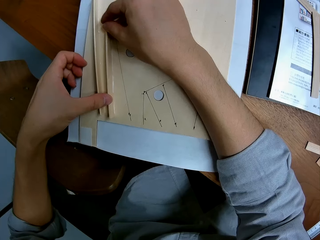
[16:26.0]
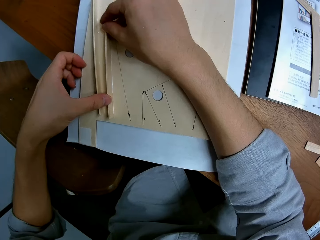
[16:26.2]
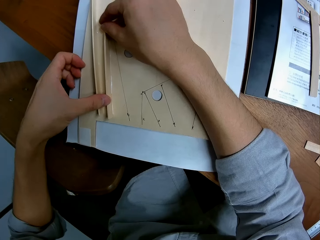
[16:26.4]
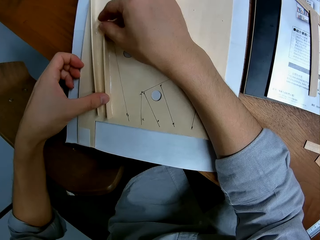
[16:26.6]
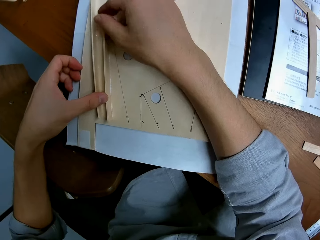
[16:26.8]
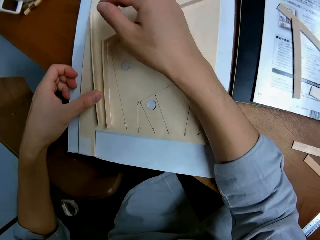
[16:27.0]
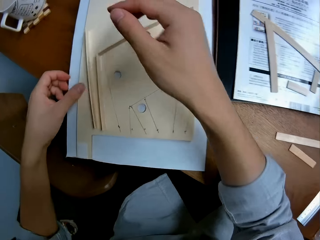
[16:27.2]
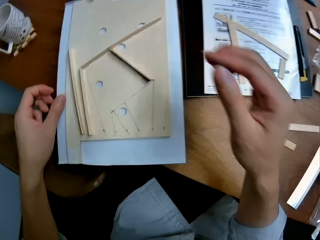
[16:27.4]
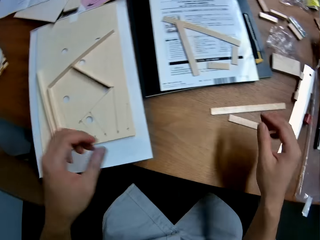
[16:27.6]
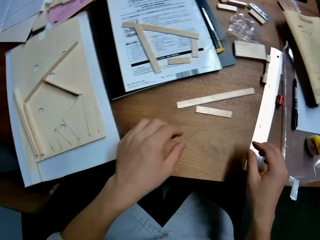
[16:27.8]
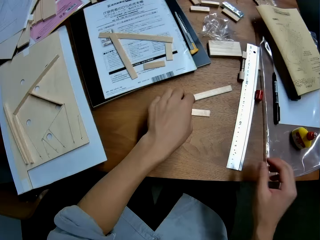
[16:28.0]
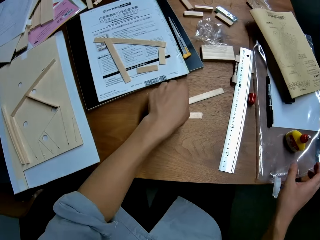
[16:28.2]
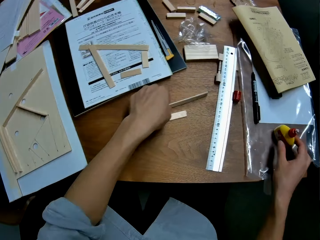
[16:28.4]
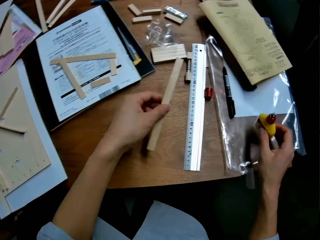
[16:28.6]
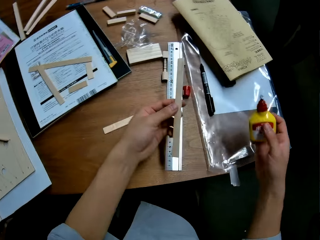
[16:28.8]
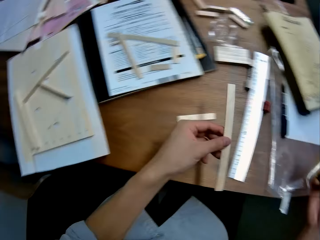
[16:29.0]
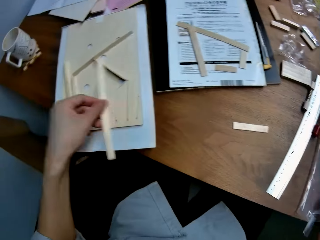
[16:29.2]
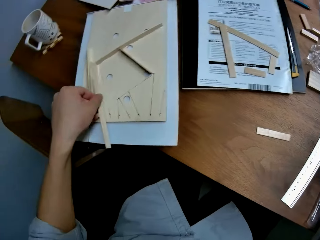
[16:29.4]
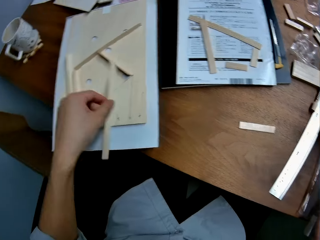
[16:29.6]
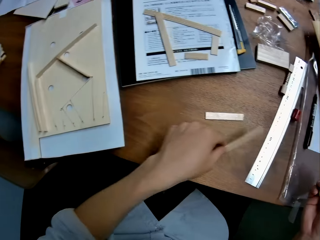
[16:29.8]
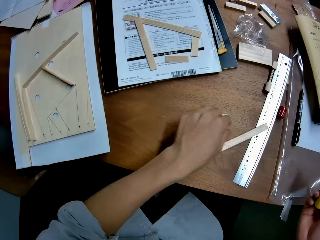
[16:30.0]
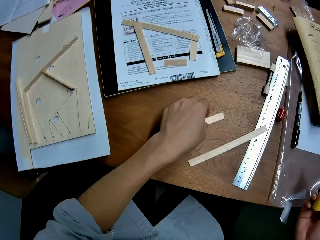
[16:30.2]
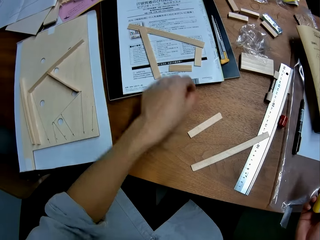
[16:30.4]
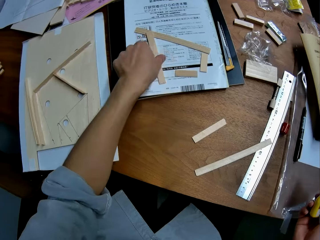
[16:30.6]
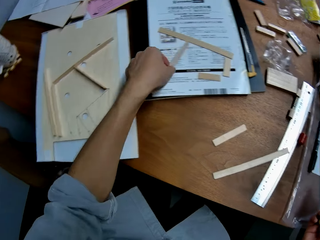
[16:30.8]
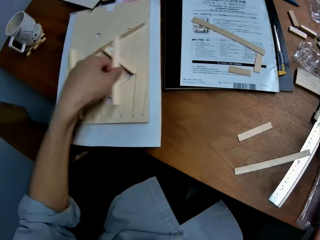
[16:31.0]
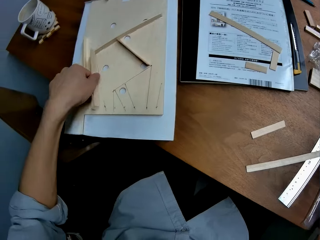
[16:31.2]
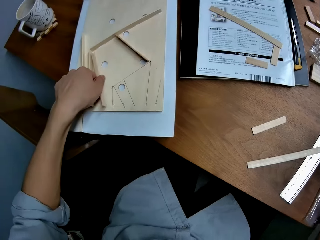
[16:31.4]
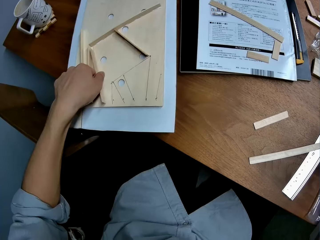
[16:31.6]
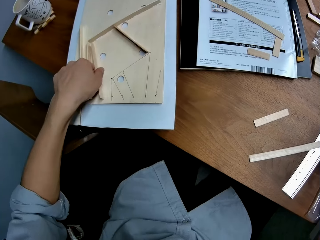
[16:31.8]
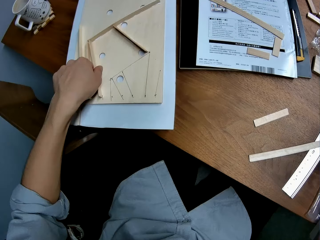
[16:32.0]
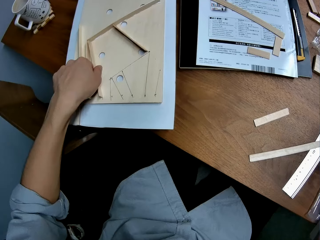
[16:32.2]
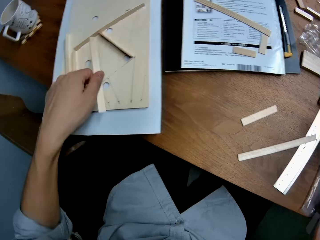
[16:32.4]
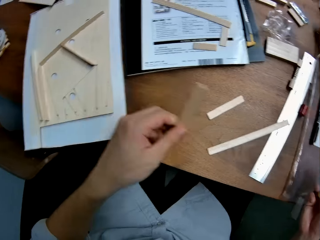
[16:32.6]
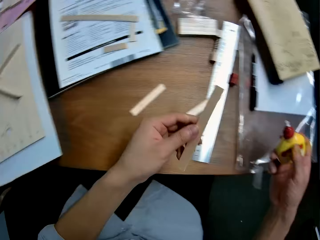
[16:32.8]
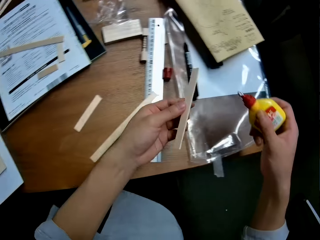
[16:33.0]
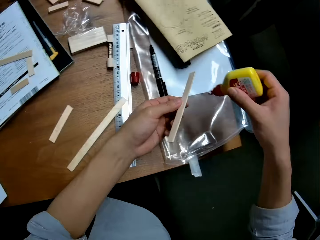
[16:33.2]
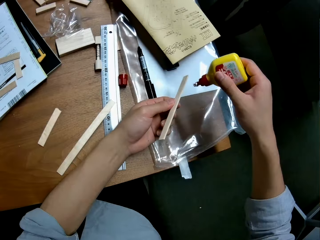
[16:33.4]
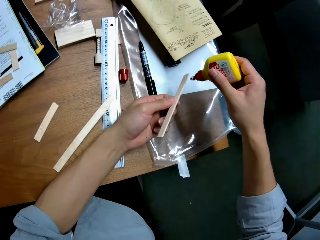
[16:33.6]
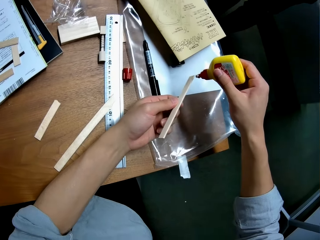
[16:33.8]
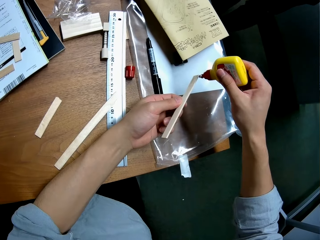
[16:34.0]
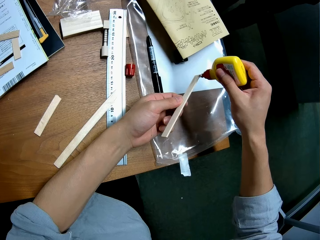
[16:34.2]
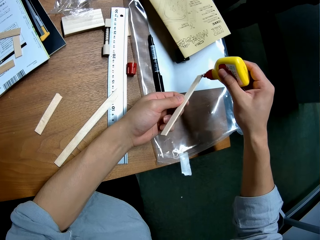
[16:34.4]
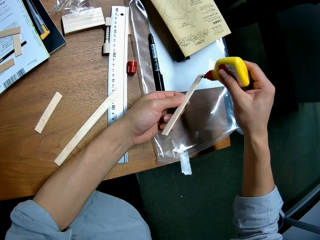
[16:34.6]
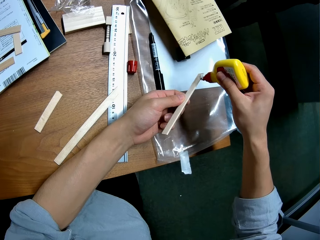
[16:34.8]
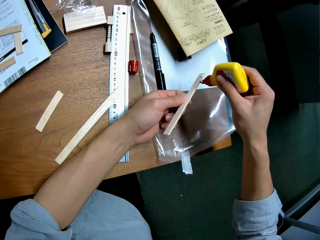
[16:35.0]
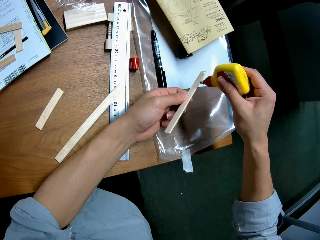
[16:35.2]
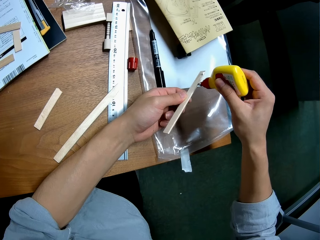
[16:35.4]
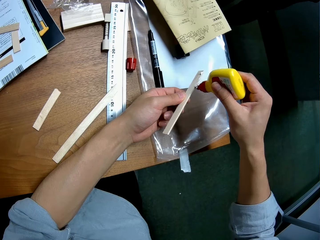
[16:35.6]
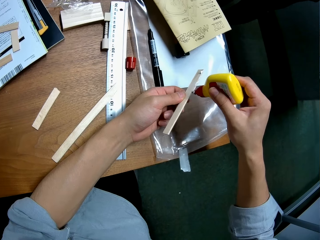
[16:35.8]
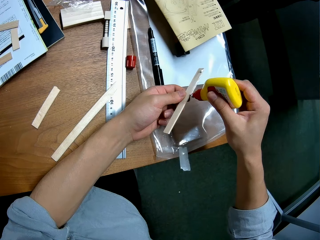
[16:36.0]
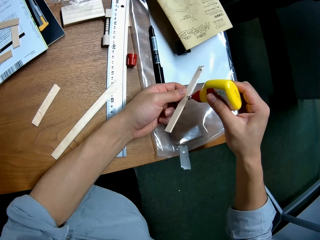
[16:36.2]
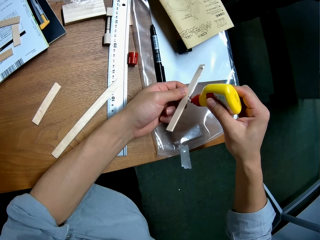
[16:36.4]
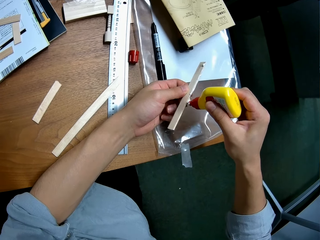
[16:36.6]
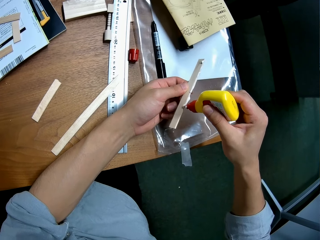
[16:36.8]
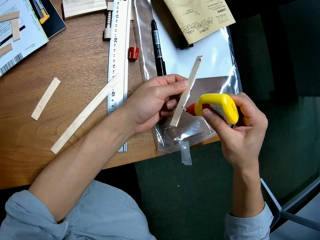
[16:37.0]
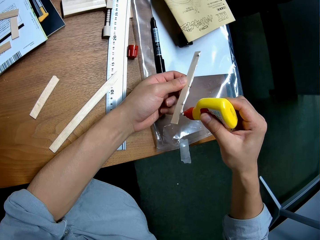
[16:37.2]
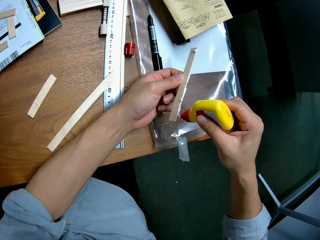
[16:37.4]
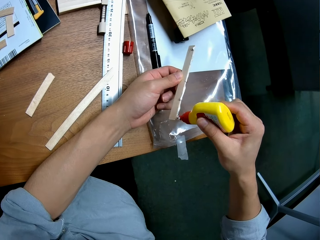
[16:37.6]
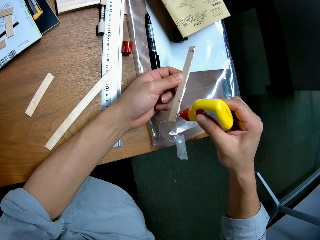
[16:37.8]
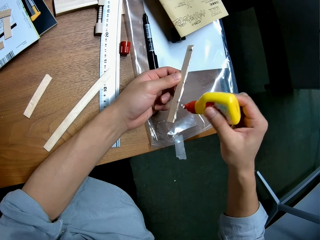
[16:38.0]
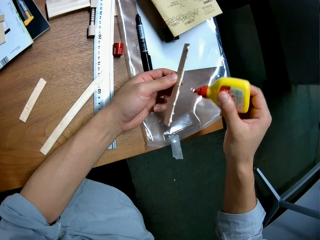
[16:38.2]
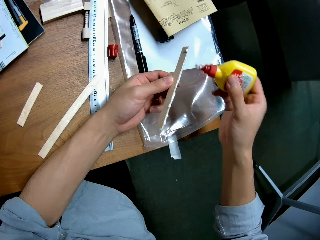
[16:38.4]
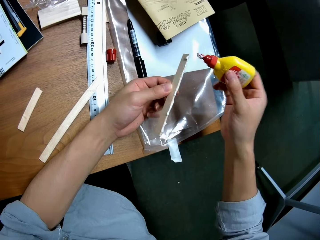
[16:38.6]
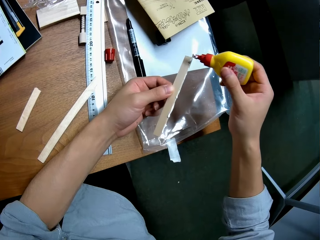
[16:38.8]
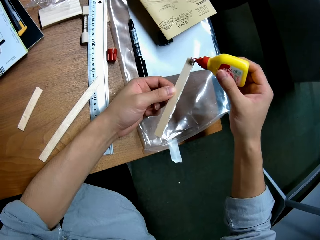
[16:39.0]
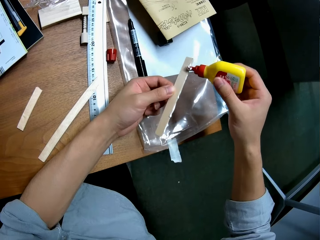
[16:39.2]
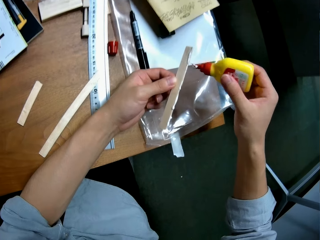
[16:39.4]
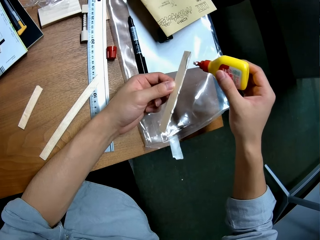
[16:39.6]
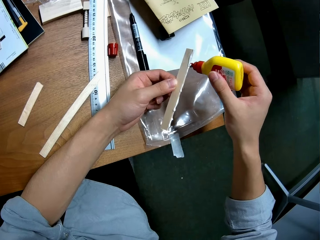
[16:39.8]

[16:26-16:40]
The camera wearer picks up a piece of wood from the table. They pick up a glue bottle from the table. They put the piece of wood on the table. They pick up a piece of wood from the table. They place the piece of wood on the wood structure. They apply glue on the piece of wood.

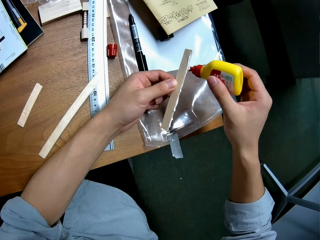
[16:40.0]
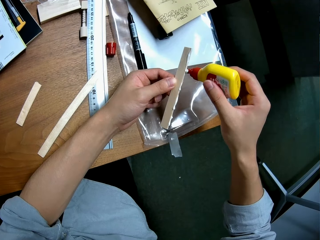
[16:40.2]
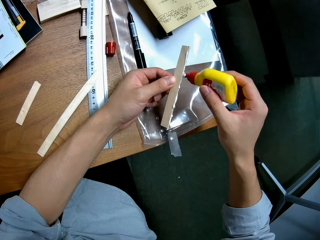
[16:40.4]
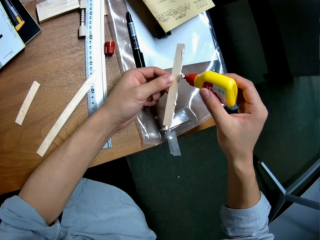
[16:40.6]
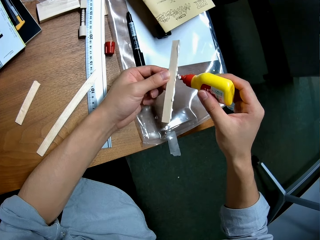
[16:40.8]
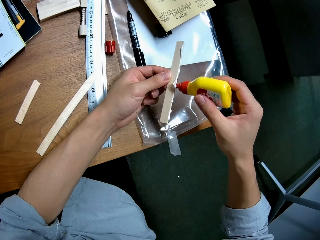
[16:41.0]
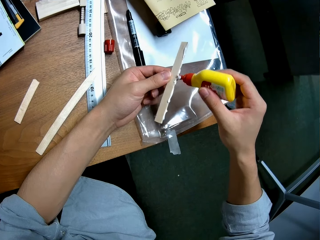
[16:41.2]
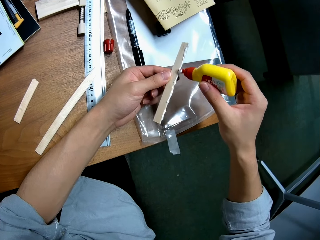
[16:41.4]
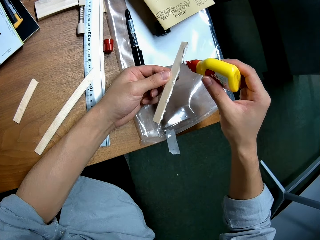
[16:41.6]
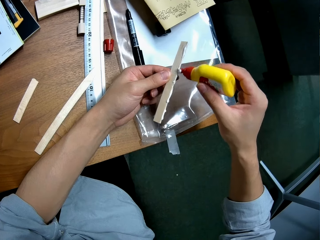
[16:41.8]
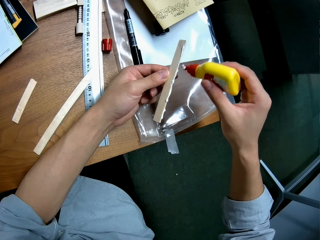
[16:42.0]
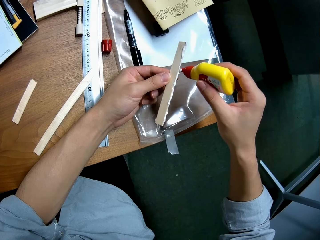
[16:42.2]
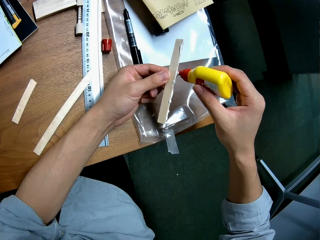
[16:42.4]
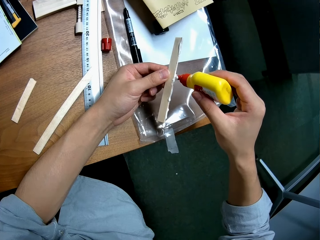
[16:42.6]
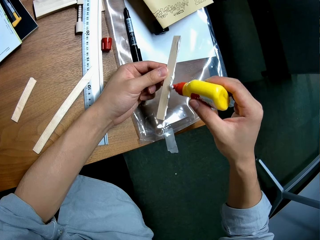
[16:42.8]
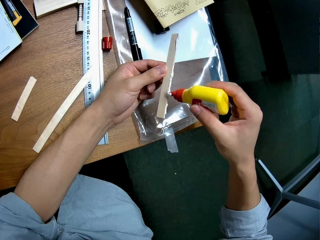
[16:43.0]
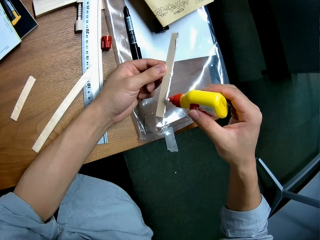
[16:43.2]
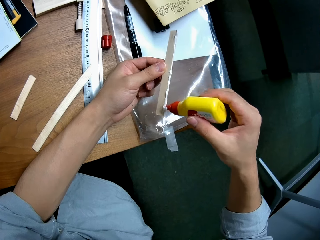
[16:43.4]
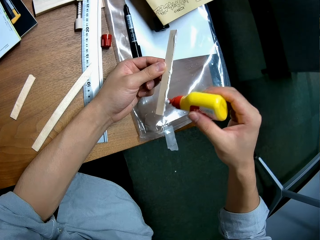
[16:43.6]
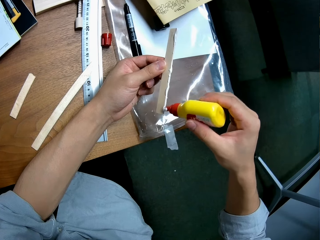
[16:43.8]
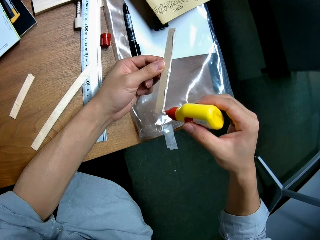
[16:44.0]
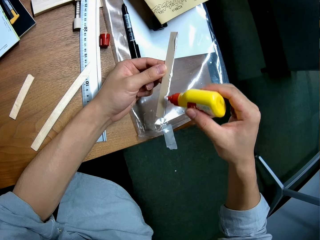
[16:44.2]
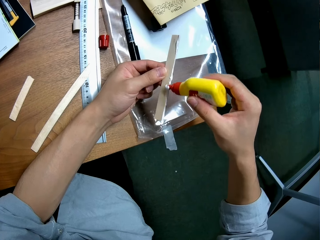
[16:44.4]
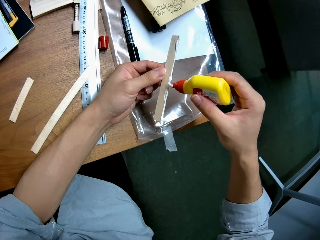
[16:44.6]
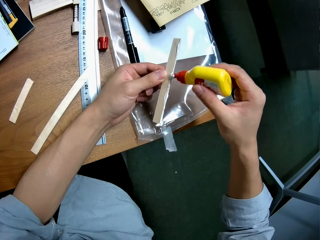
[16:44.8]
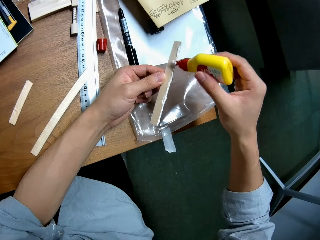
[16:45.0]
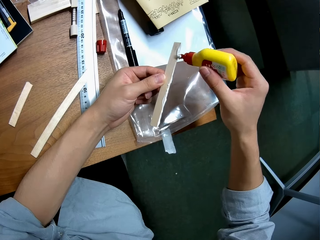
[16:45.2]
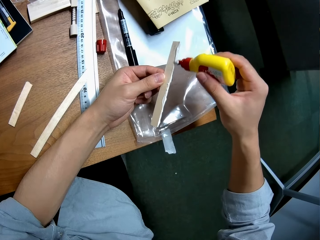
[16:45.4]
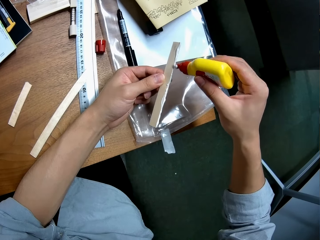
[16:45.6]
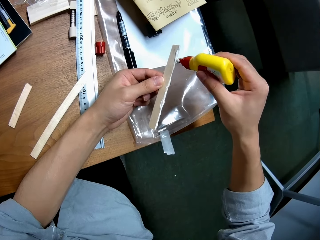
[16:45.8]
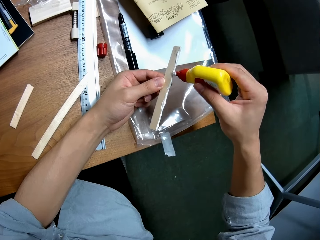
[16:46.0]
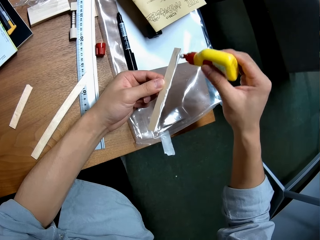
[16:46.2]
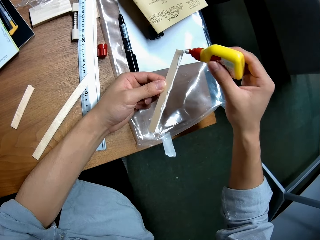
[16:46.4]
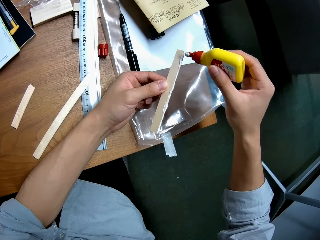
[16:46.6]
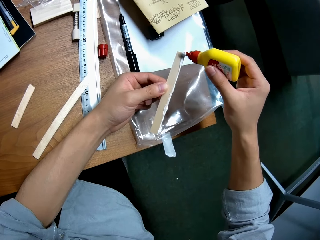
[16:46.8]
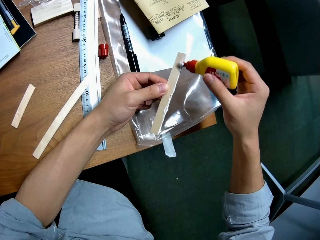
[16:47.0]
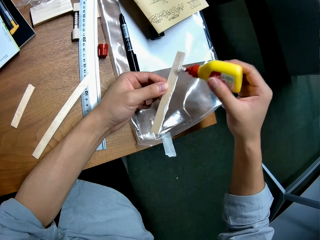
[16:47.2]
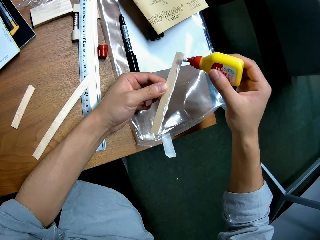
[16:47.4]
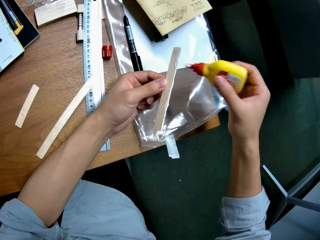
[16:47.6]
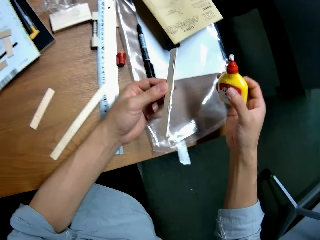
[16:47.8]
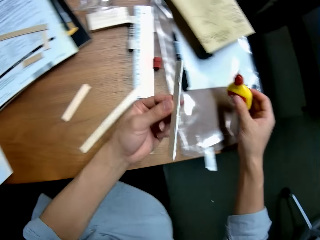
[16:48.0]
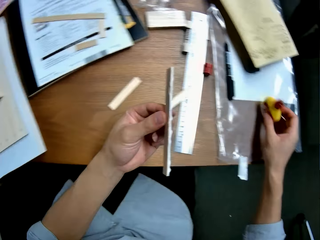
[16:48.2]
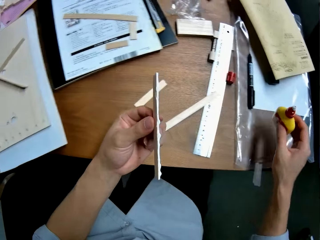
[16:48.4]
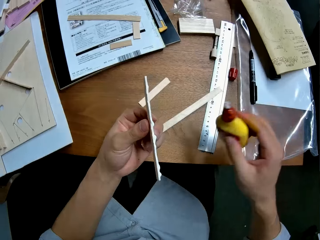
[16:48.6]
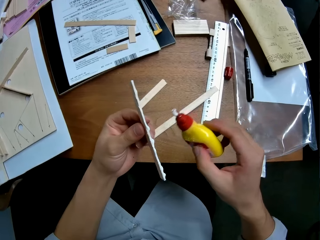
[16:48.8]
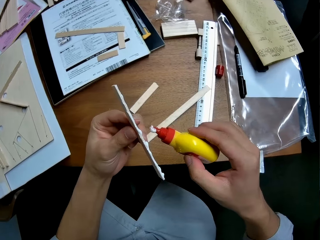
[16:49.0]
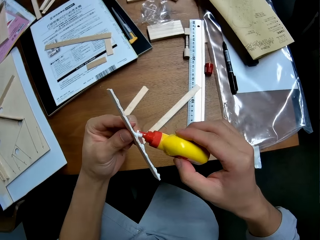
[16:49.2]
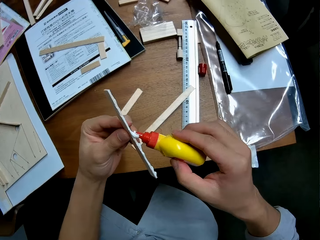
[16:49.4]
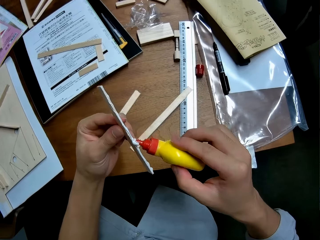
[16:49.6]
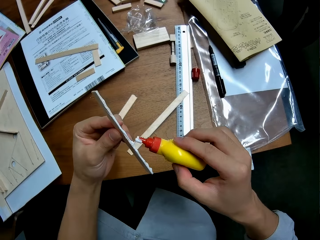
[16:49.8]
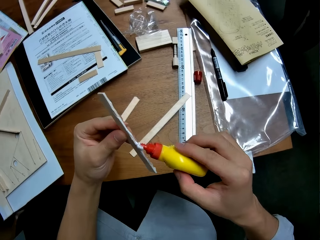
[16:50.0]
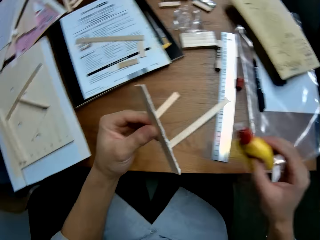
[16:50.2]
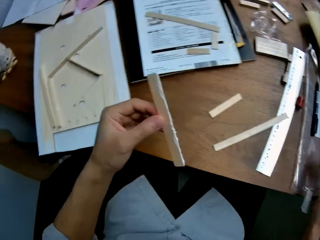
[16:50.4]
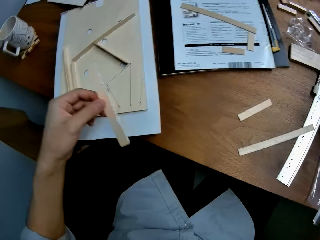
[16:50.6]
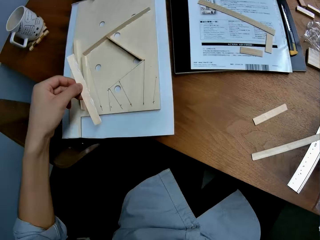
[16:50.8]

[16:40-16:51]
The camera wearer puts the glue bottle on the table. They apply glue on the piece of wood.
